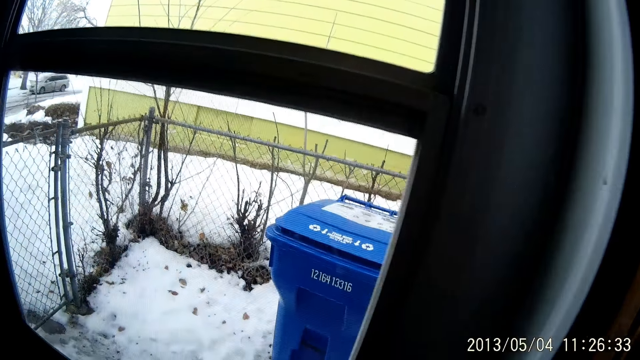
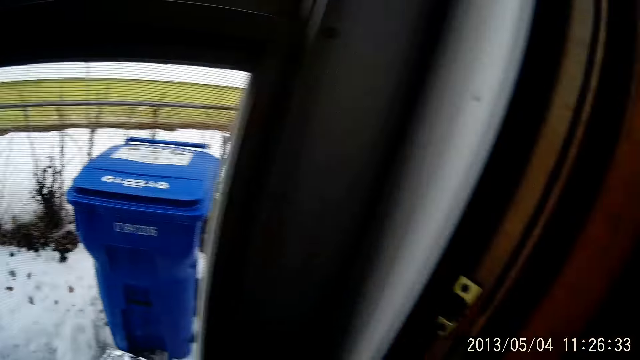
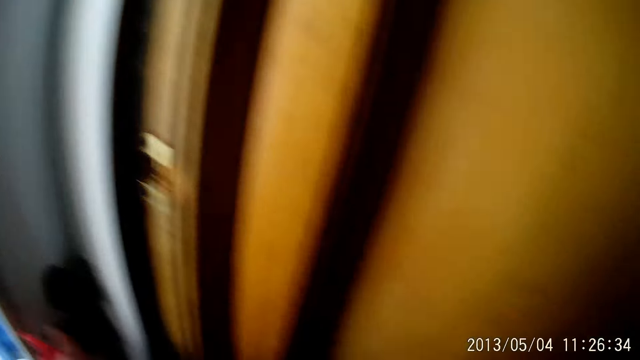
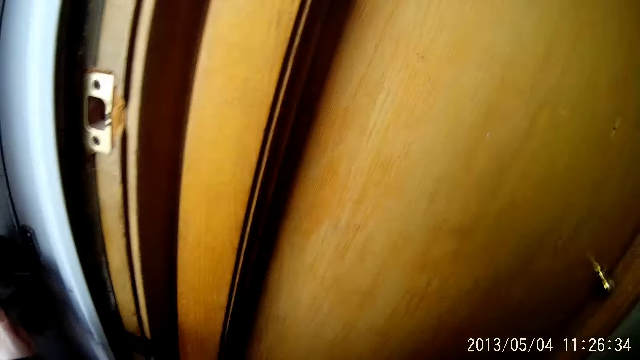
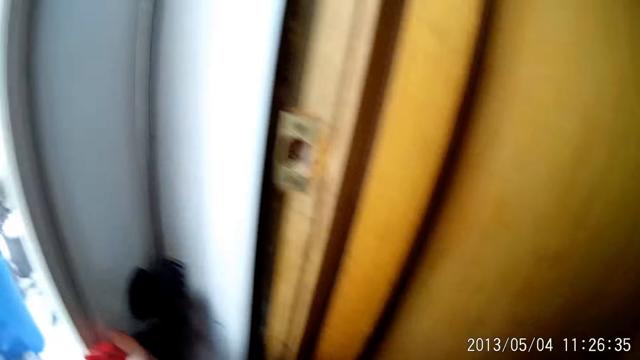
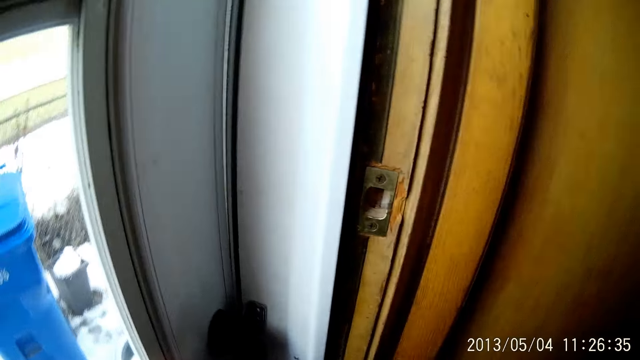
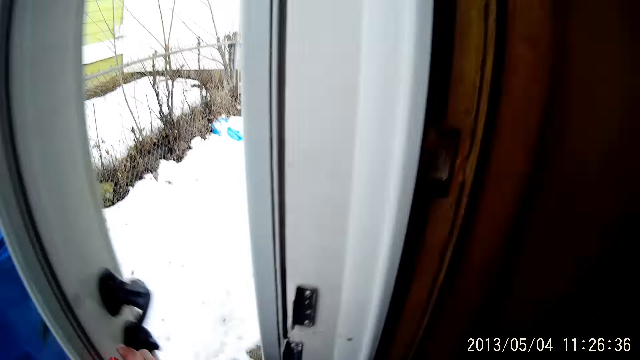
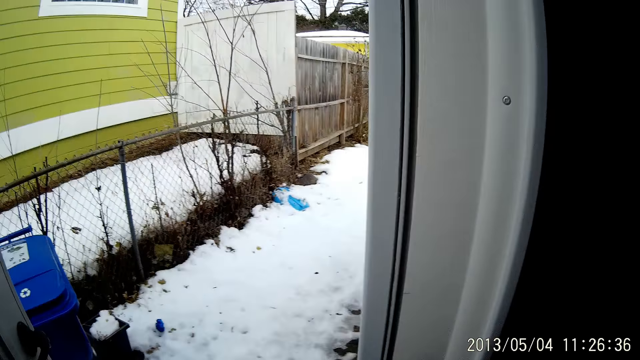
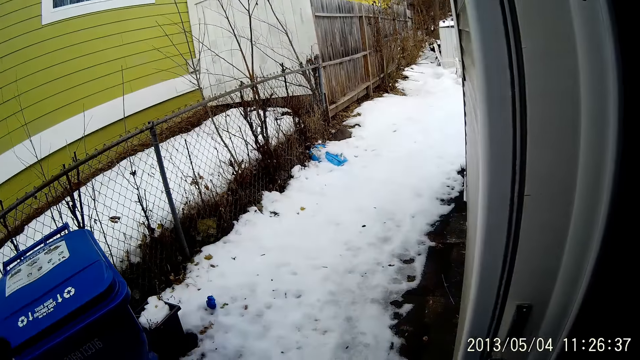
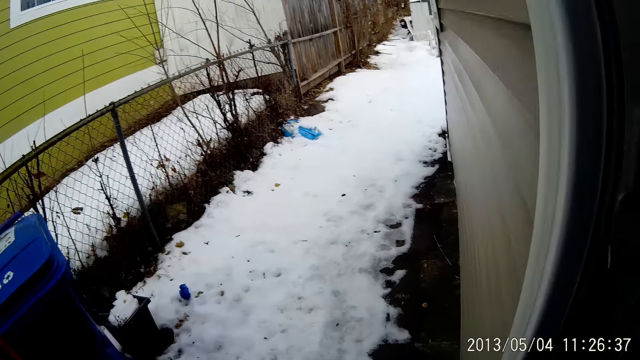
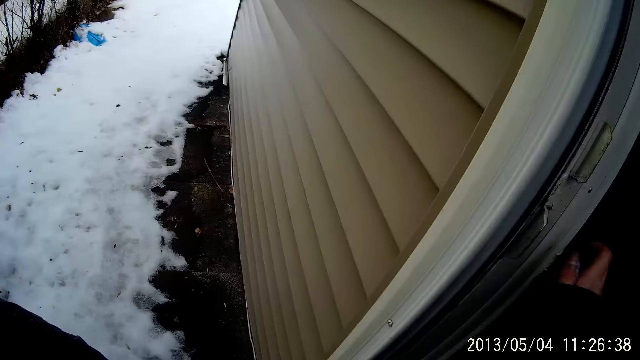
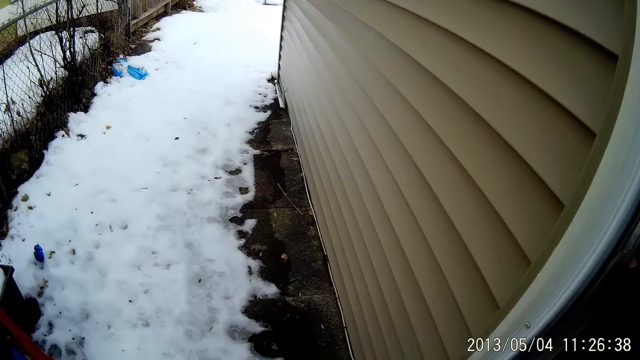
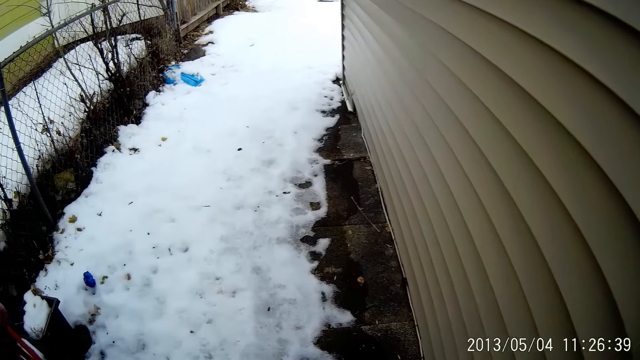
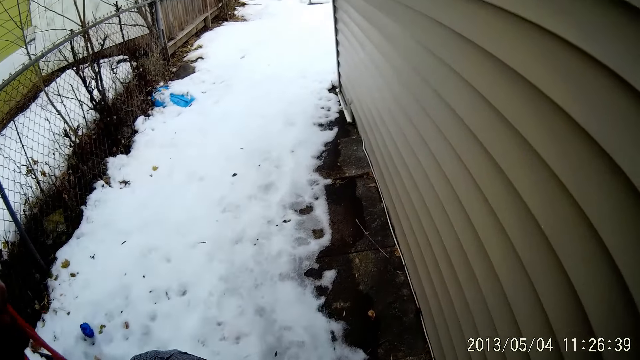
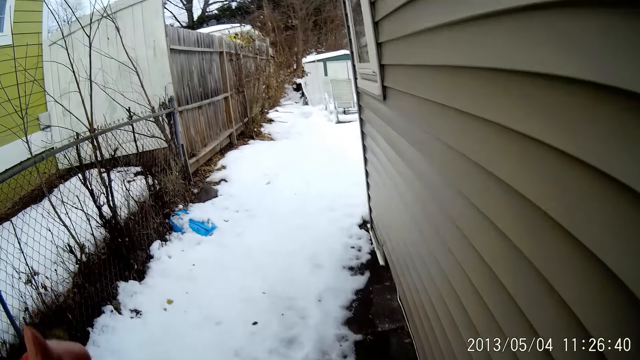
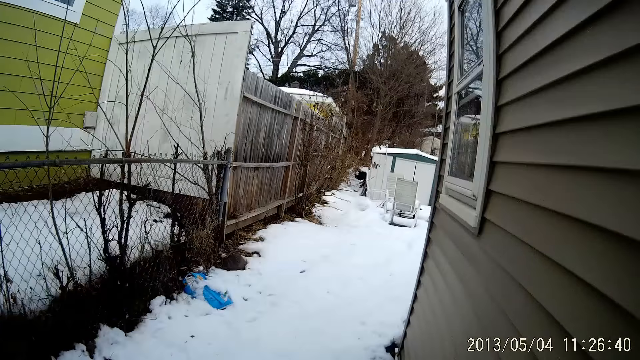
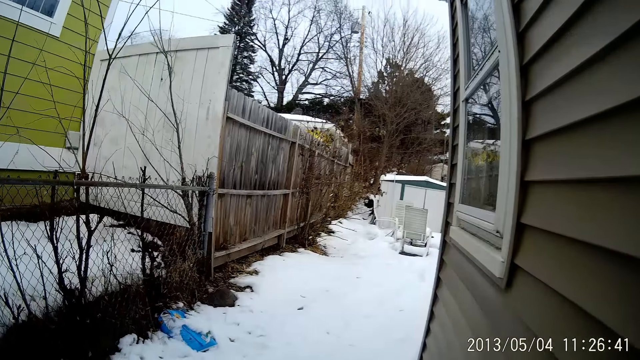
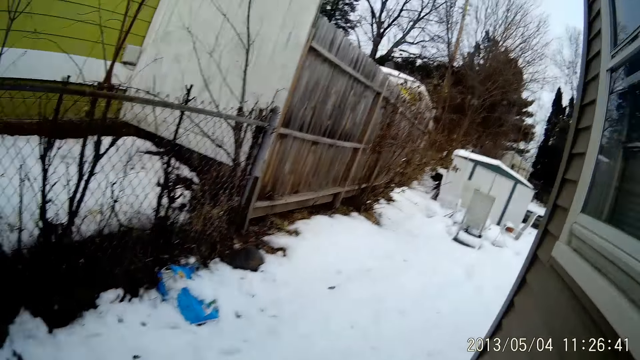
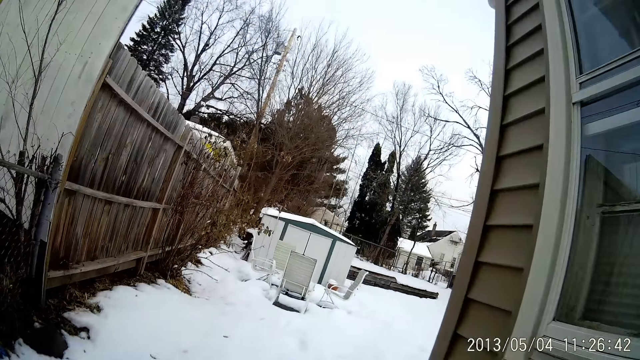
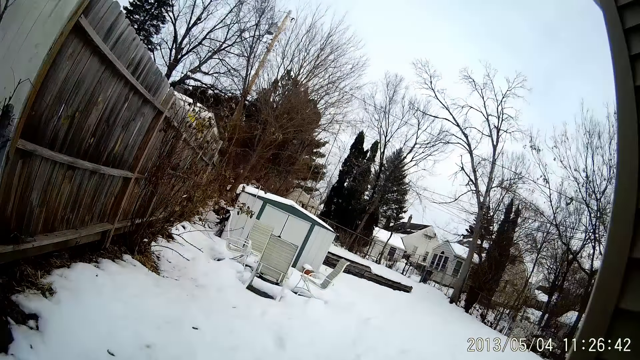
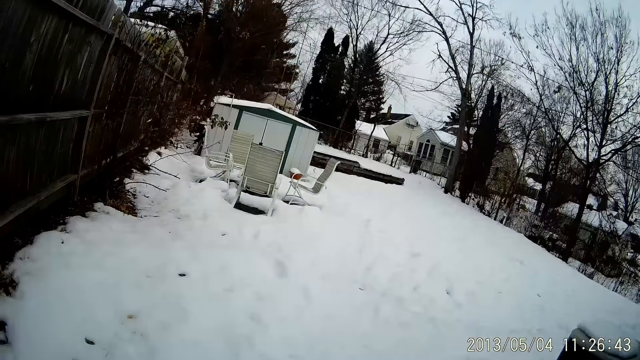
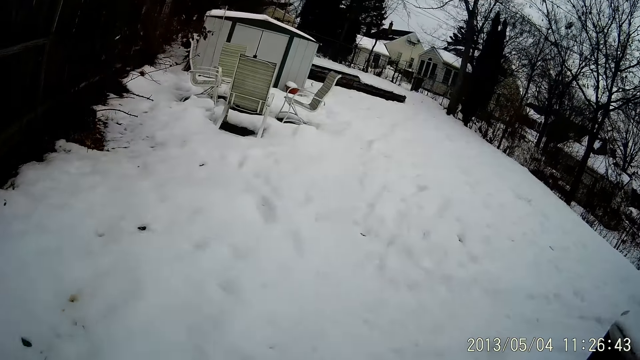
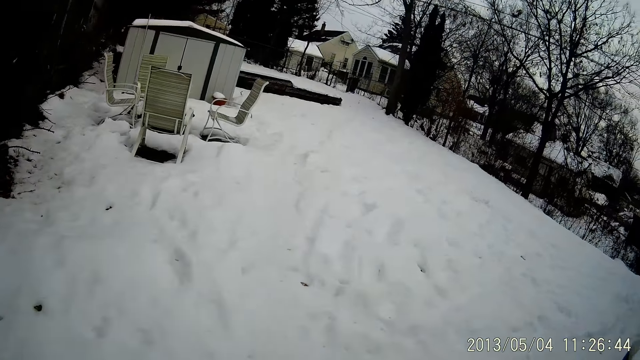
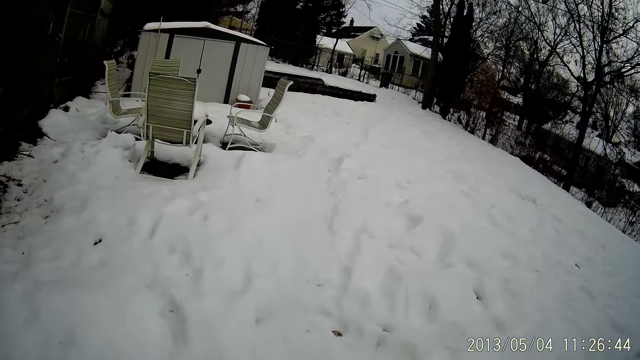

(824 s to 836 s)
The camera wearer touches the door. She opens the white door with her left hand. She walks on the snow. She walks to a gate from a house.

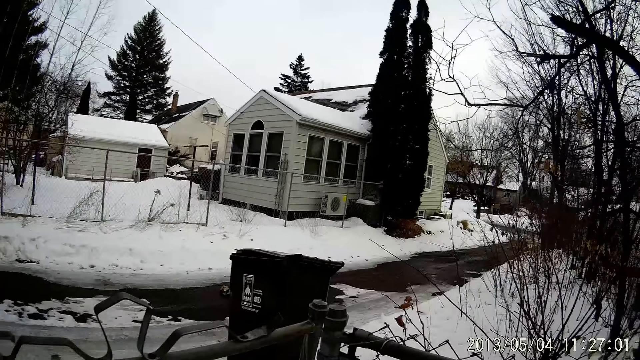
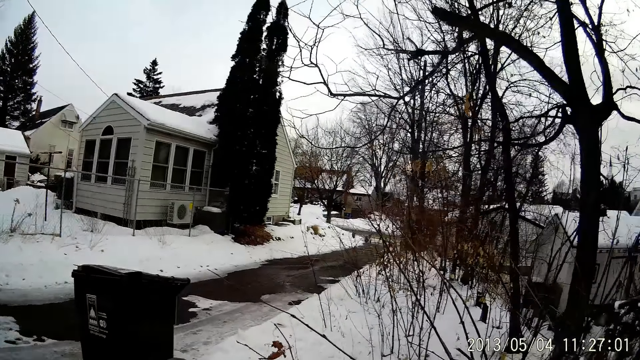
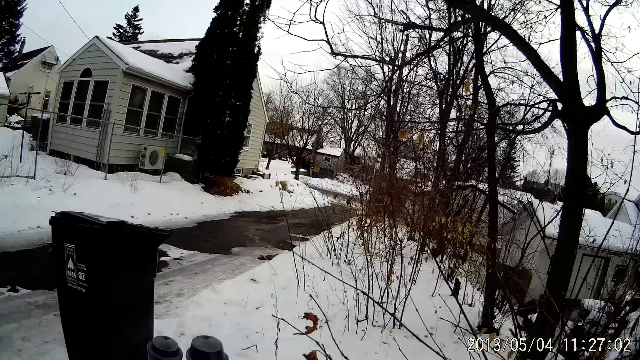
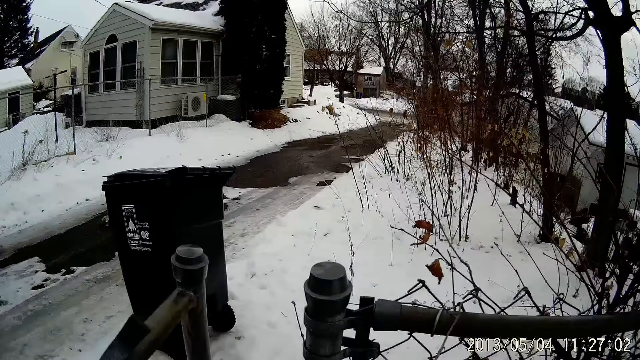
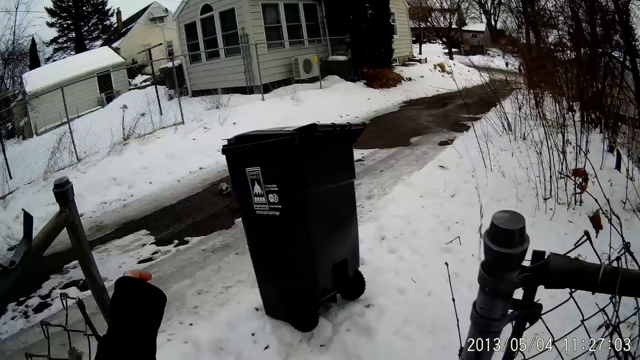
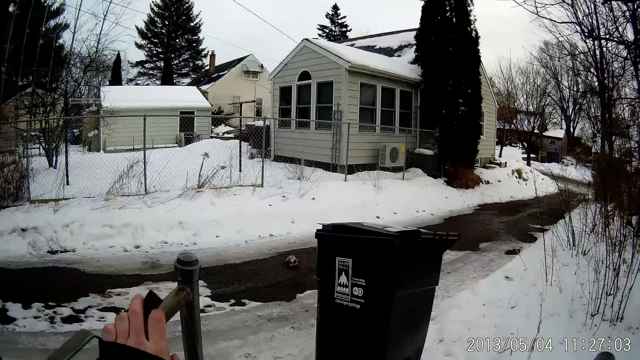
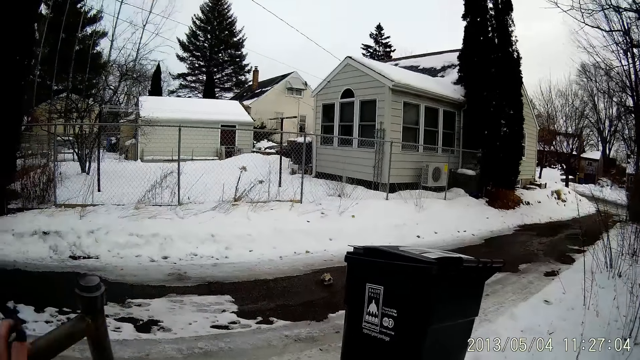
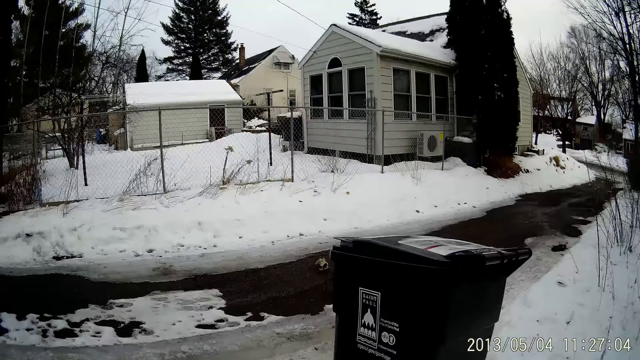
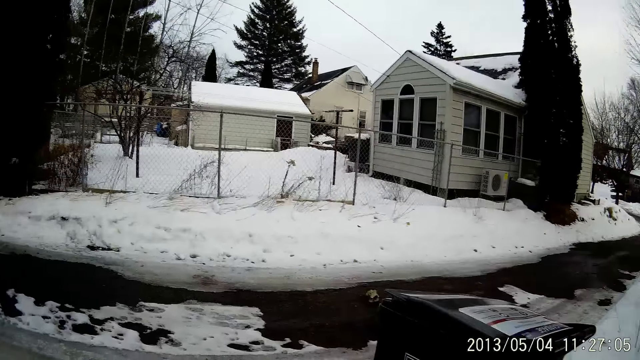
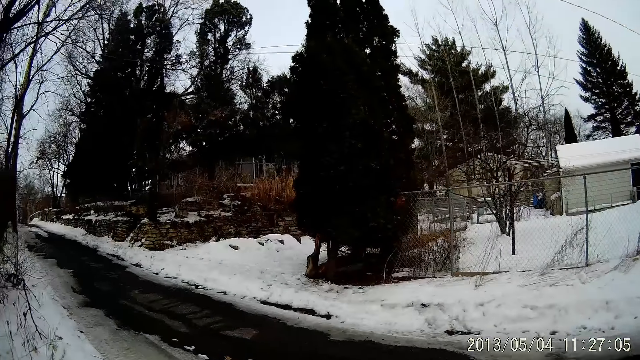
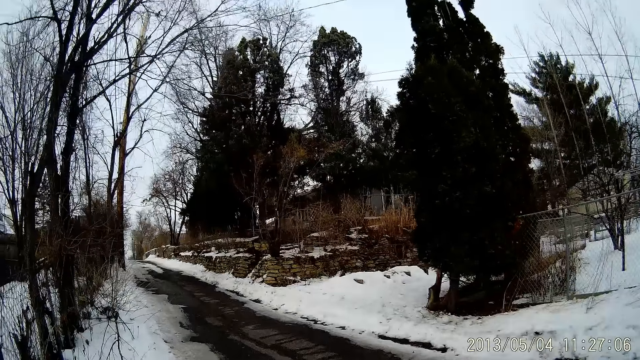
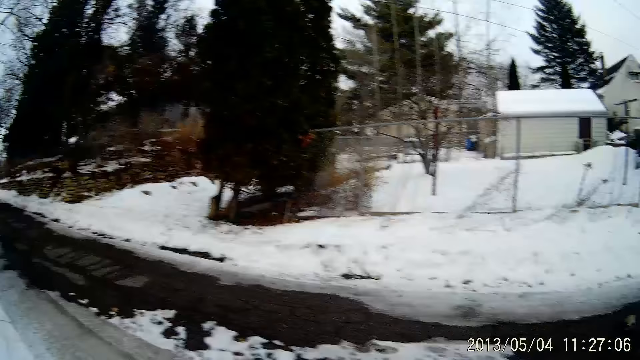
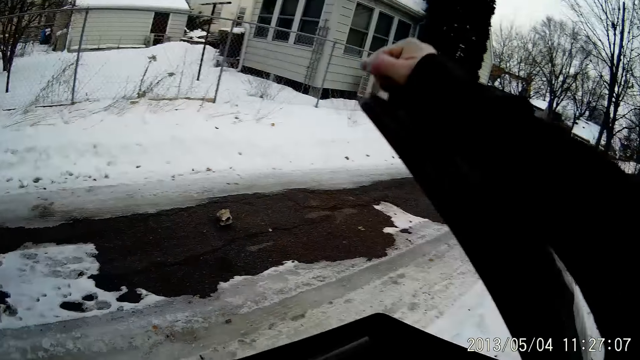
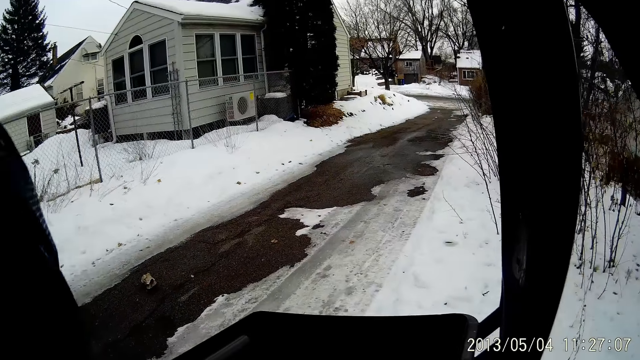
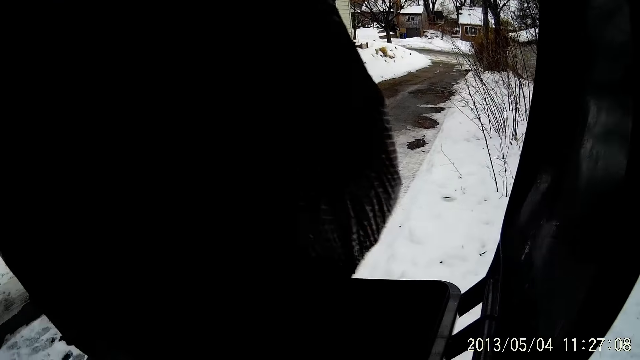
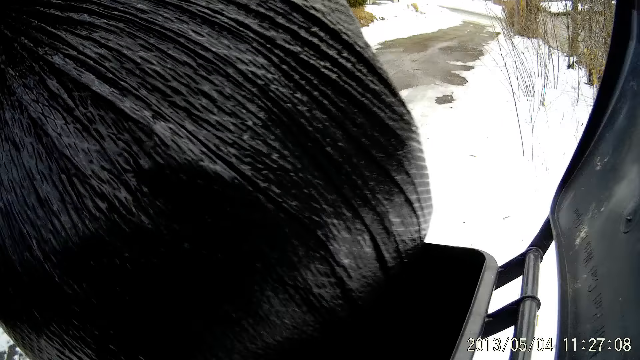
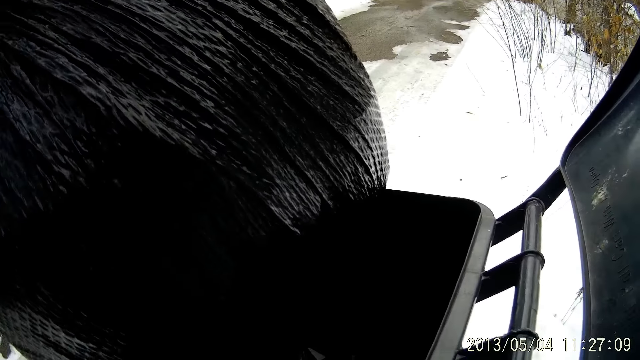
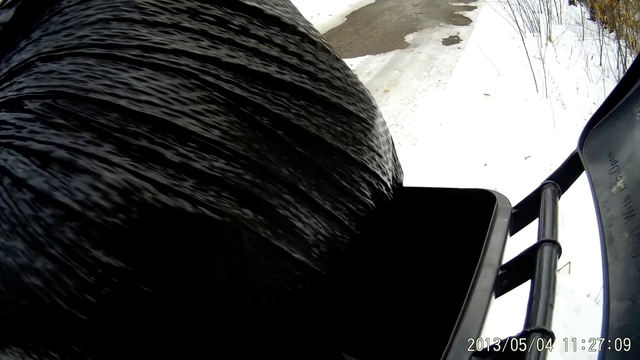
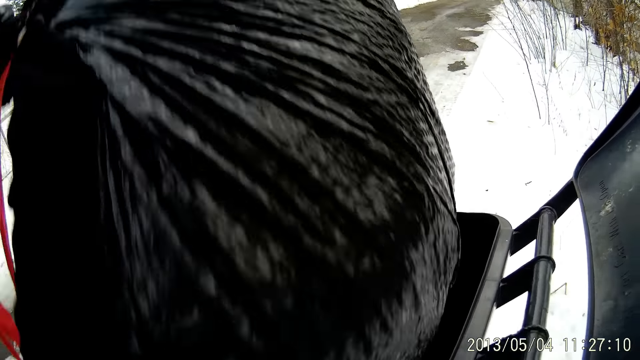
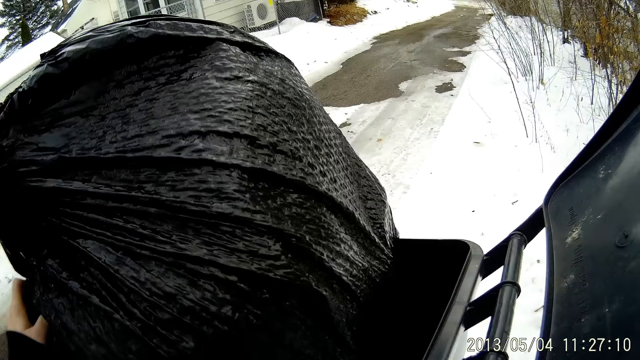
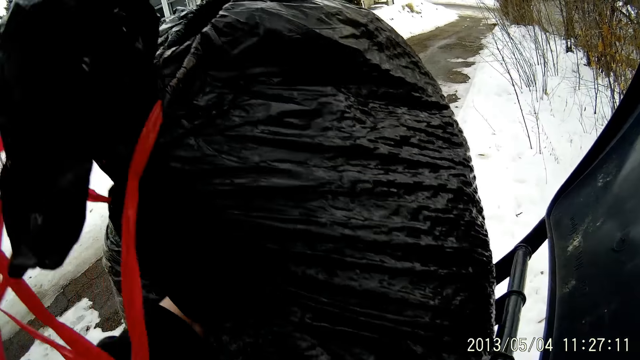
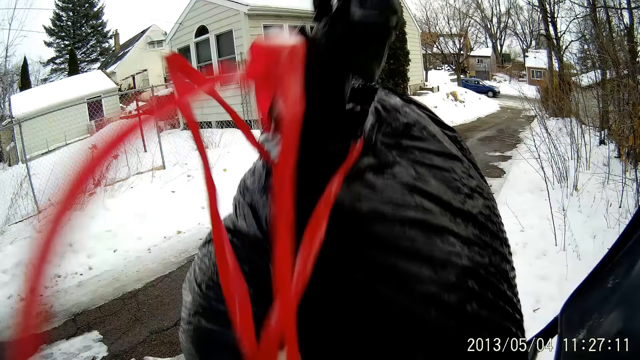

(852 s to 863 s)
The camera wearer pushes the gate with her left hand. She opens the gate. She walks through the gate and looks around. She lifts the lid of a trash bin with her right hand. She puts a bag of trash into the bin with her left hand.
